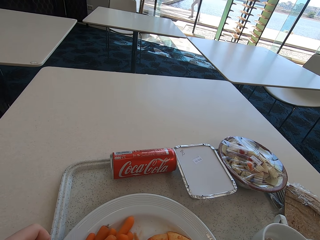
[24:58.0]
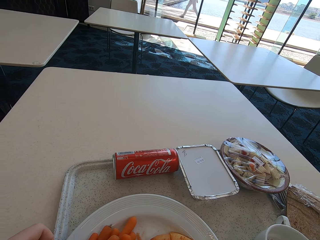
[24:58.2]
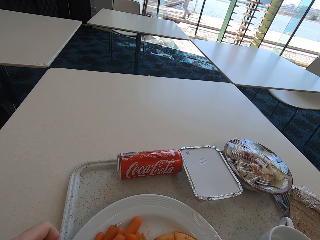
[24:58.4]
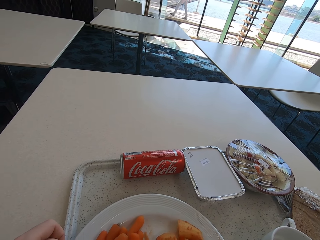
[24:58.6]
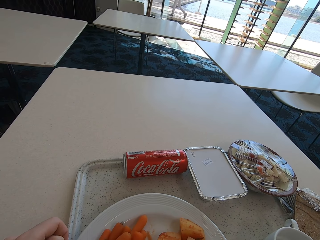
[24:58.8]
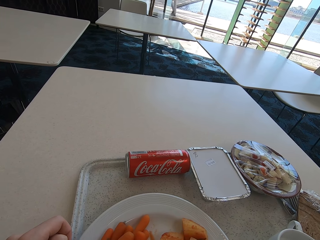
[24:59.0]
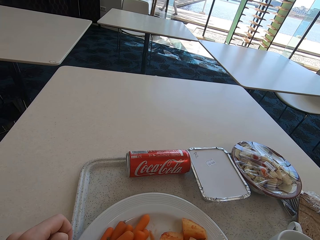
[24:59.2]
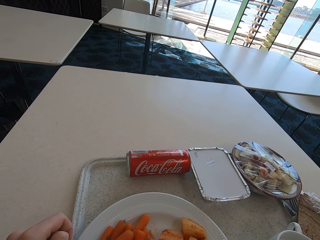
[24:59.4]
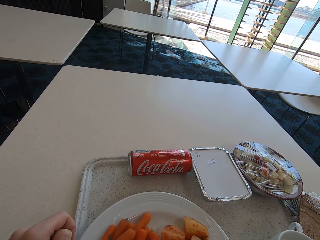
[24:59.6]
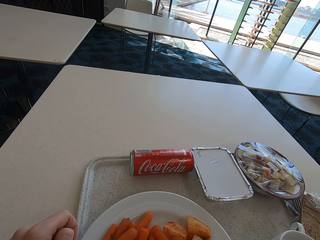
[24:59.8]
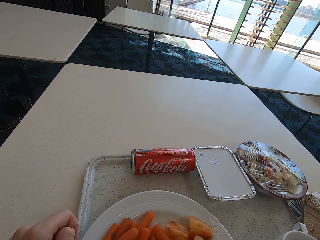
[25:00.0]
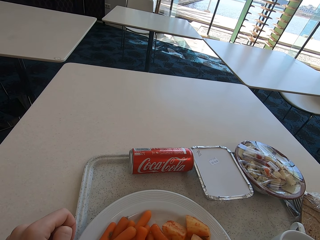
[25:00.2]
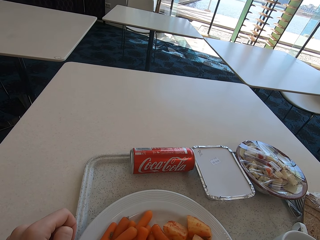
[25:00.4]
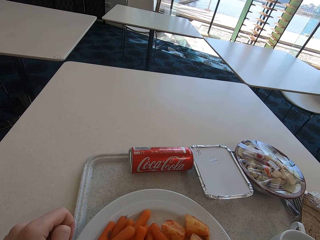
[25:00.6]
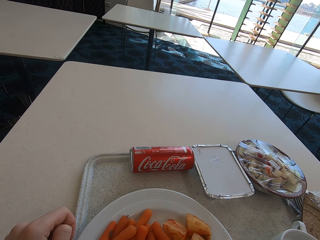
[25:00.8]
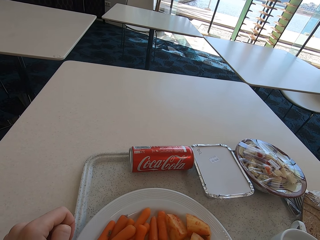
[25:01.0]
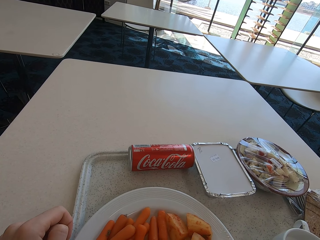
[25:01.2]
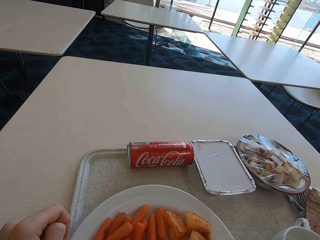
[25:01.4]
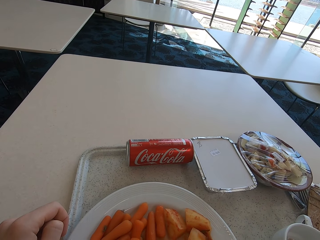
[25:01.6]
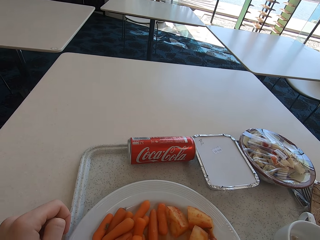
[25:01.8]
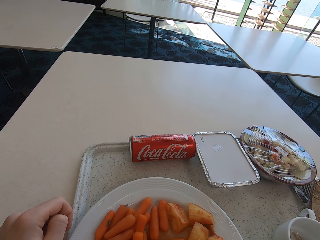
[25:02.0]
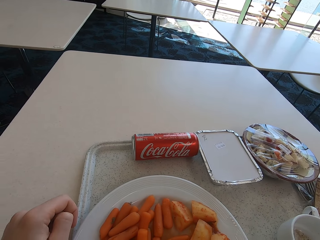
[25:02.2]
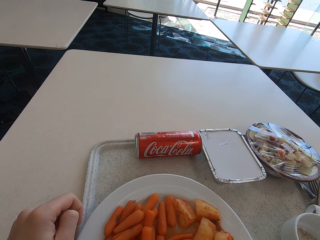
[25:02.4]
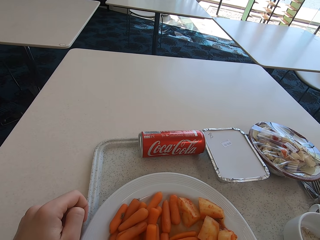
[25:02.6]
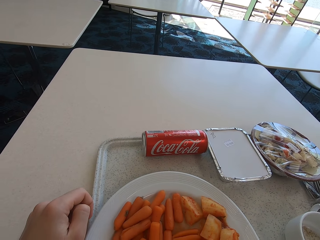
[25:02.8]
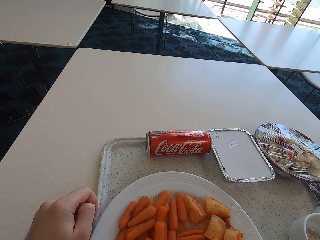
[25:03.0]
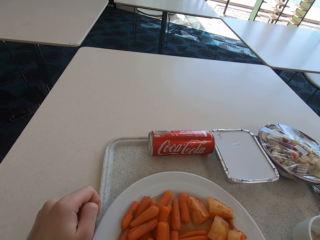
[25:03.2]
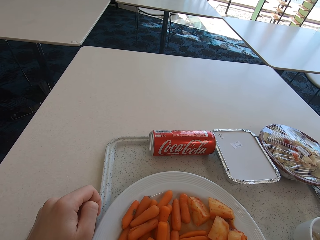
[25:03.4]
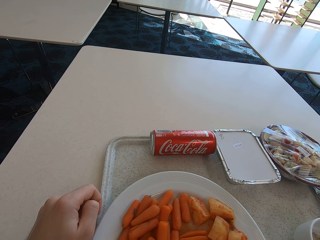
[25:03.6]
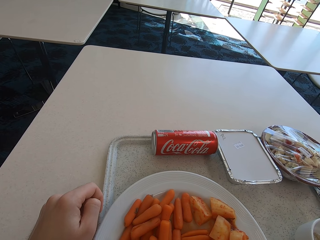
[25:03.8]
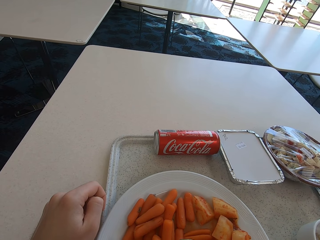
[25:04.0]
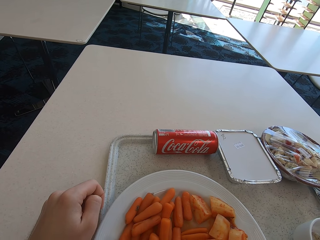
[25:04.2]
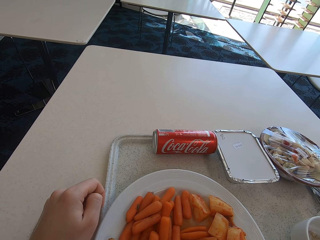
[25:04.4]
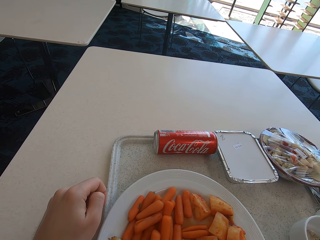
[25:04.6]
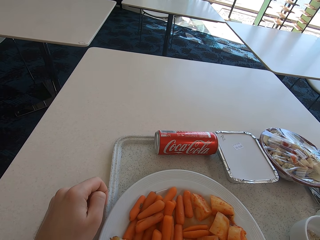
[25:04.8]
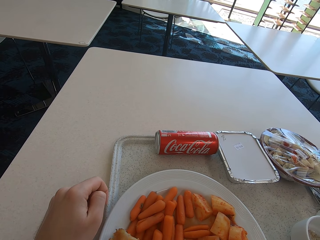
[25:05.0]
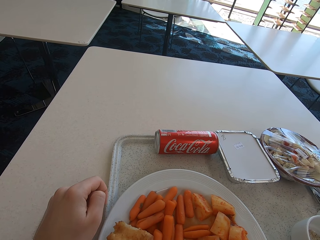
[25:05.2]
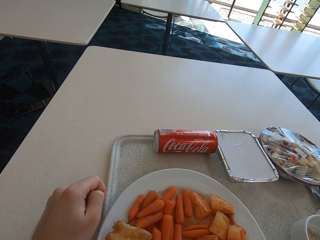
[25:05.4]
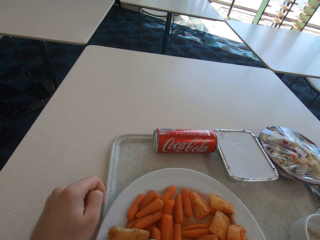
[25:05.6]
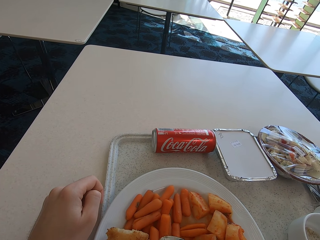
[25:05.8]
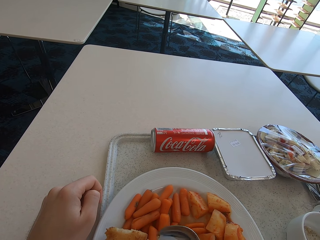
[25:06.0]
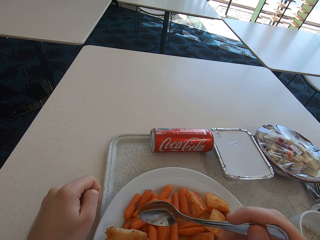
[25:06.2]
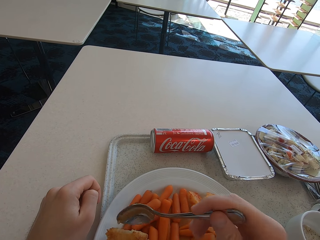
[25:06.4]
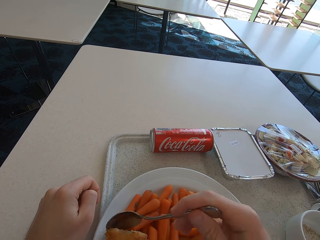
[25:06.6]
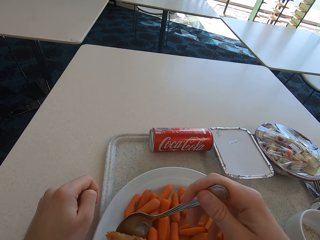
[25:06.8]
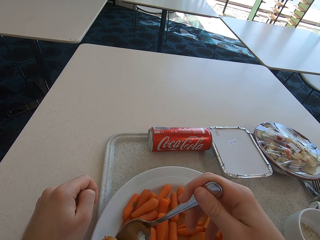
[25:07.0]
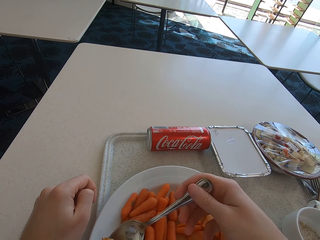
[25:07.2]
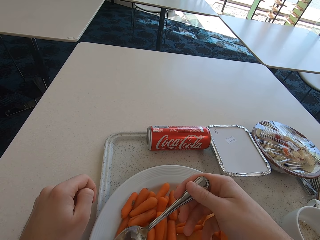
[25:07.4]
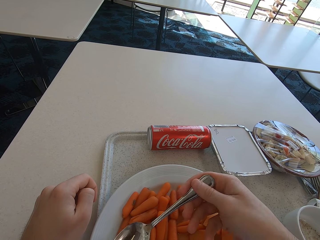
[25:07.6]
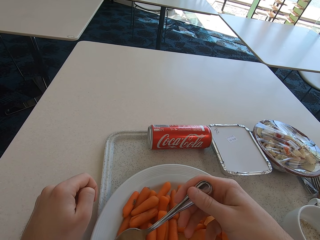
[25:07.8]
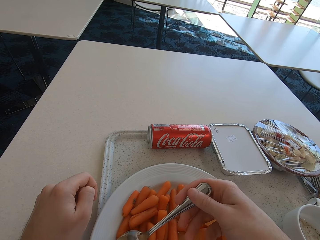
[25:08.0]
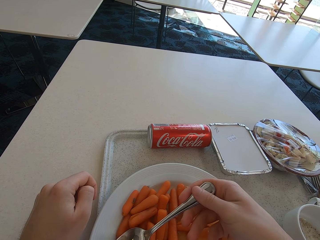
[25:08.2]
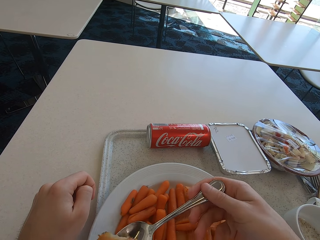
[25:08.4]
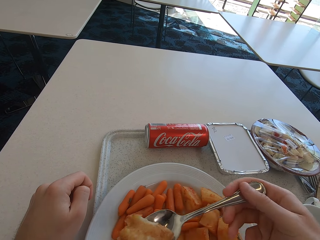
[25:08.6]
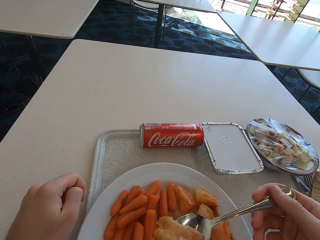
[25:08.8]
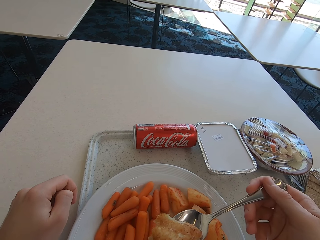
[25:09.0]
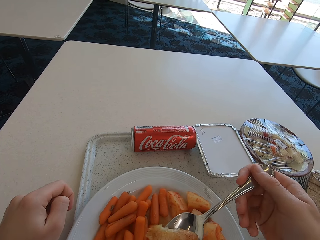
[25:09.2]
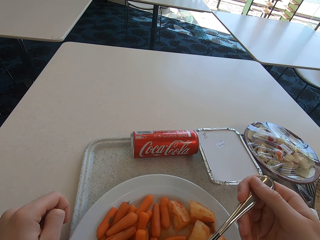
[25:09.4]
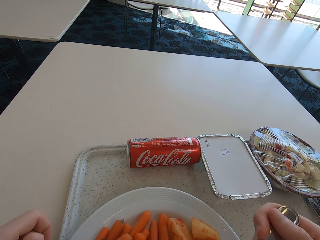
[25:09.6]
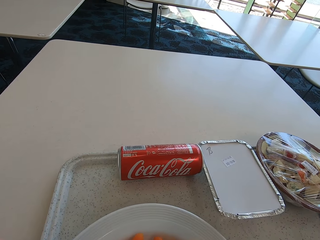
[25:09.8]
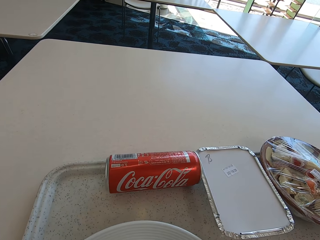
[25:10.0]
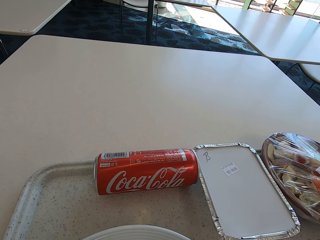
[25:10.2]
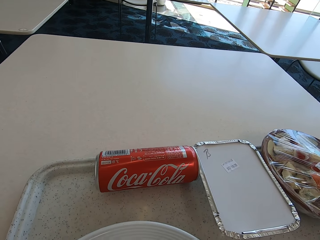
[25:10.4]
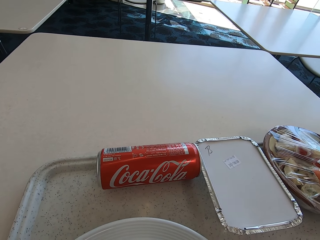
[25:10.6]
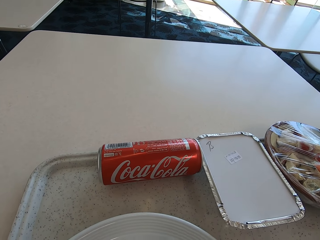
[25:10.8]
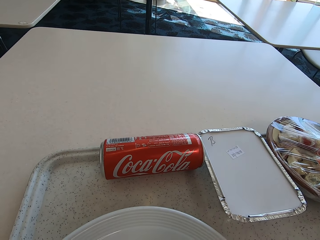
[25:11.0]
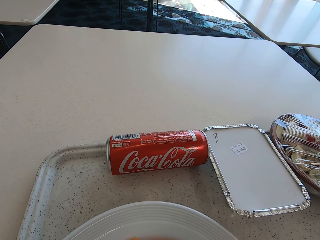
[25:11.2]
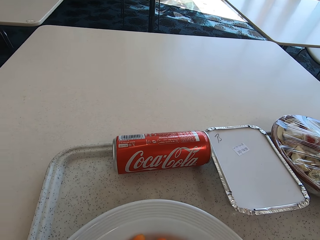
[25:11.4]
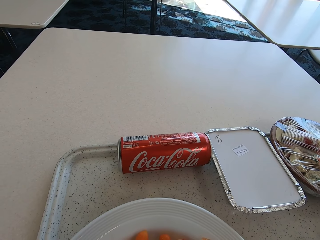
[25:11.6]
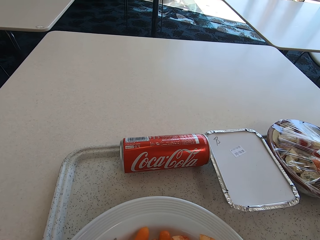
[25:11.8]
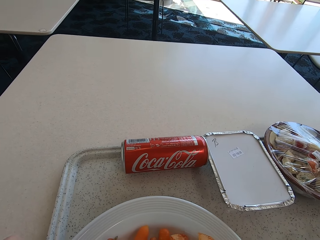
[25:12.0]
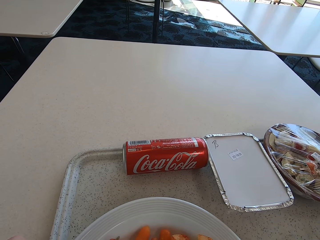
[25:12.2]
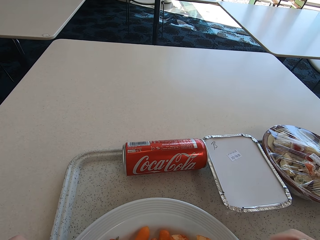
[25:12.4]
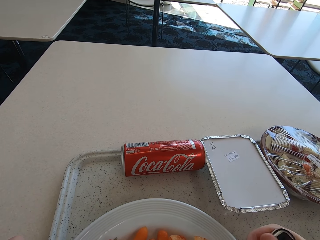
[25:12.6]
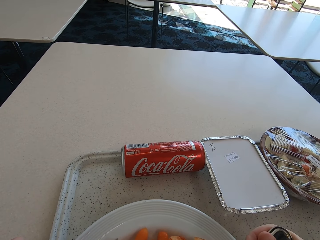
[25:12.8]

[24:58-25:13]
The camera wearer looks at the food on the plate. They pick the food from the plate with a spoon. They put the food in the mouth. They look at the drink.

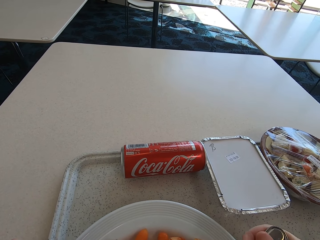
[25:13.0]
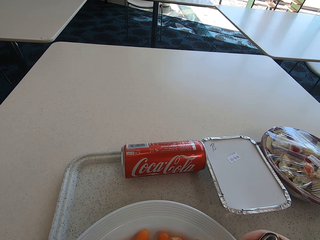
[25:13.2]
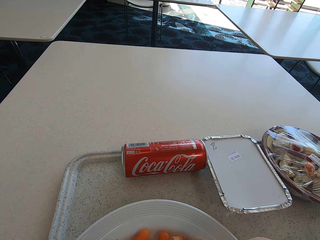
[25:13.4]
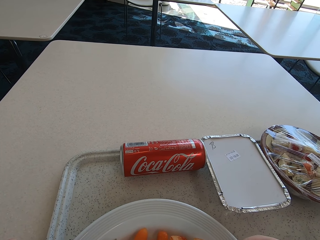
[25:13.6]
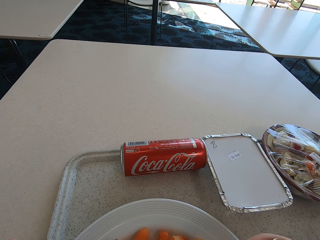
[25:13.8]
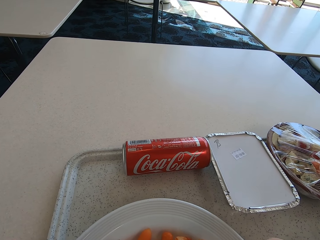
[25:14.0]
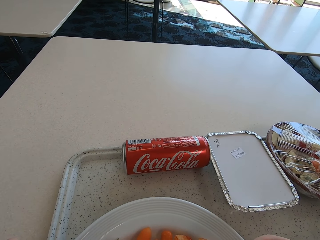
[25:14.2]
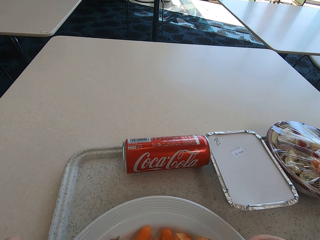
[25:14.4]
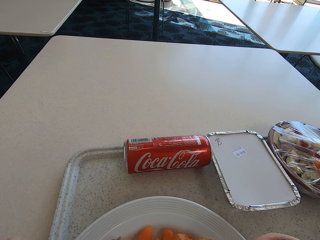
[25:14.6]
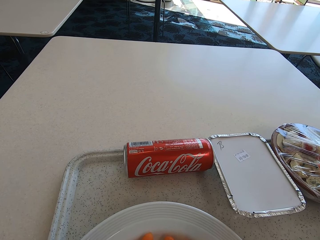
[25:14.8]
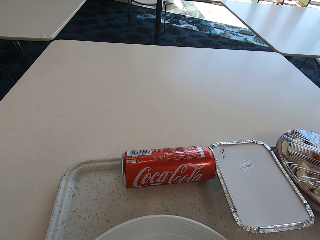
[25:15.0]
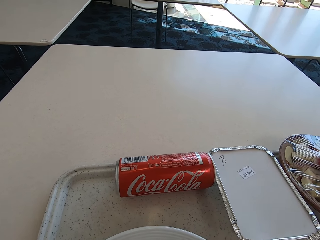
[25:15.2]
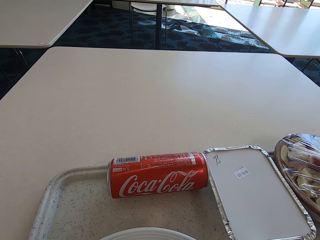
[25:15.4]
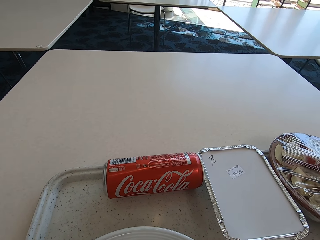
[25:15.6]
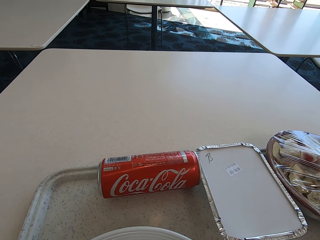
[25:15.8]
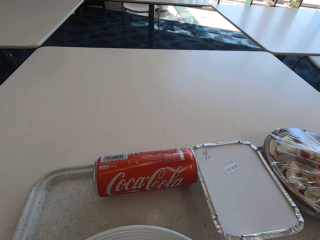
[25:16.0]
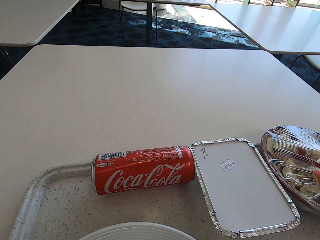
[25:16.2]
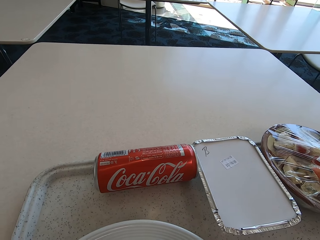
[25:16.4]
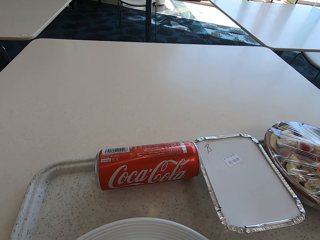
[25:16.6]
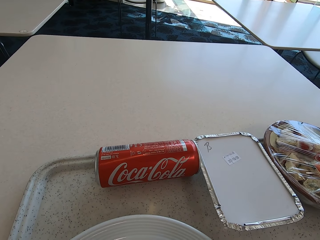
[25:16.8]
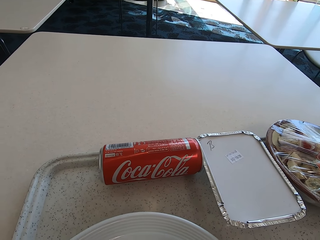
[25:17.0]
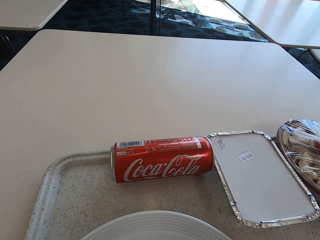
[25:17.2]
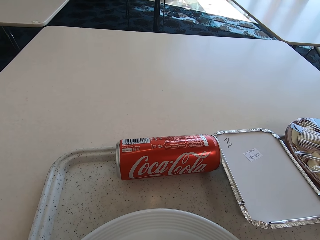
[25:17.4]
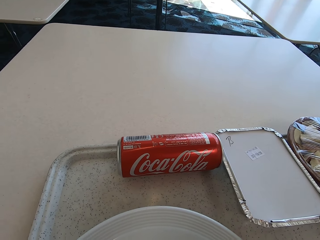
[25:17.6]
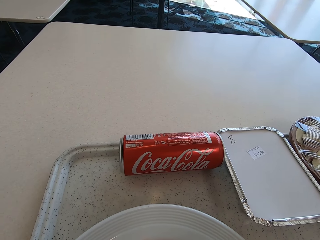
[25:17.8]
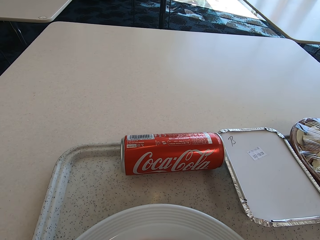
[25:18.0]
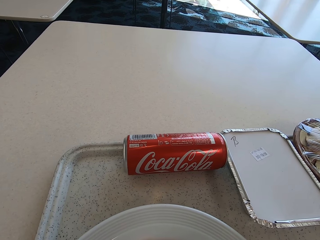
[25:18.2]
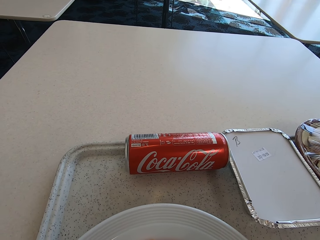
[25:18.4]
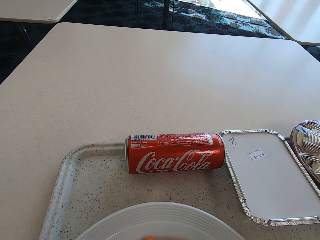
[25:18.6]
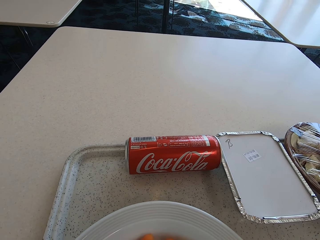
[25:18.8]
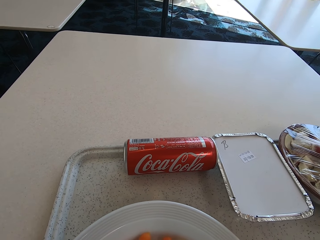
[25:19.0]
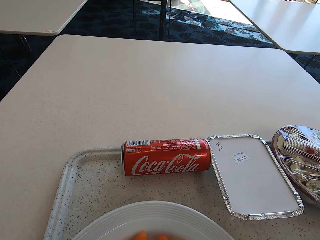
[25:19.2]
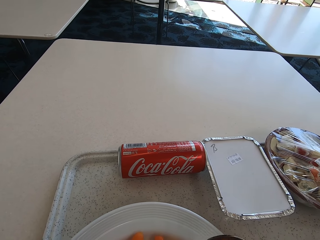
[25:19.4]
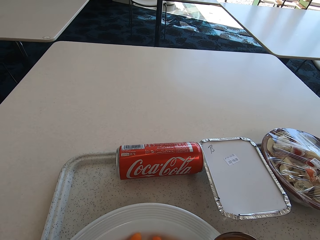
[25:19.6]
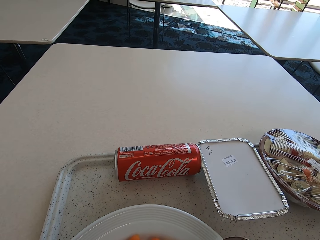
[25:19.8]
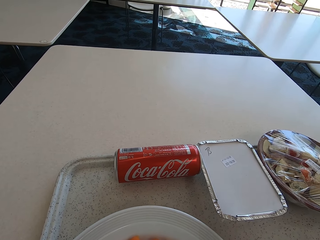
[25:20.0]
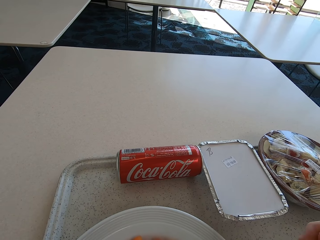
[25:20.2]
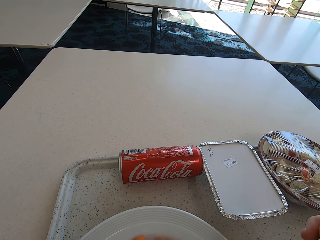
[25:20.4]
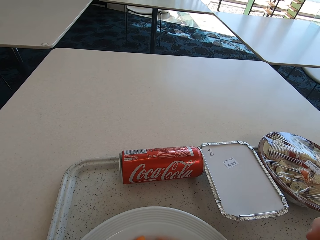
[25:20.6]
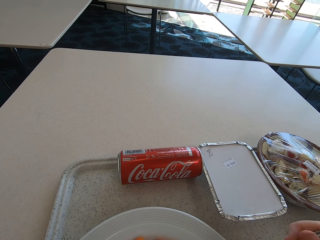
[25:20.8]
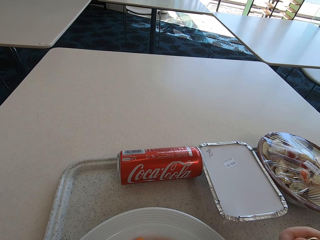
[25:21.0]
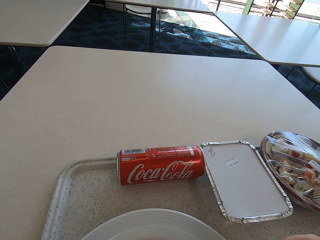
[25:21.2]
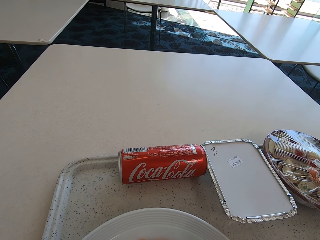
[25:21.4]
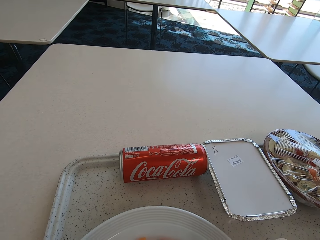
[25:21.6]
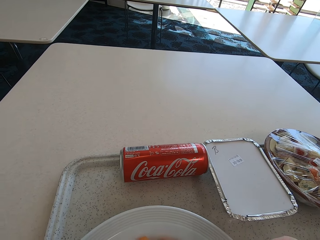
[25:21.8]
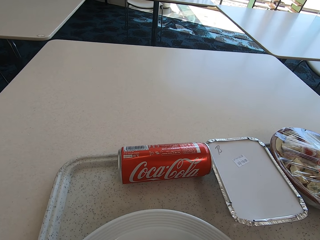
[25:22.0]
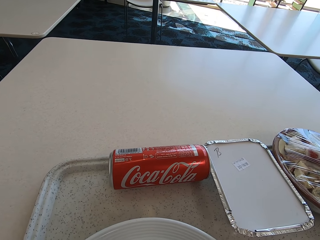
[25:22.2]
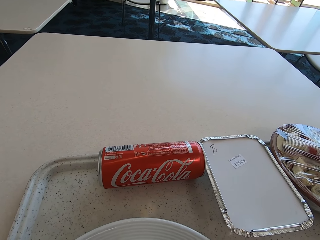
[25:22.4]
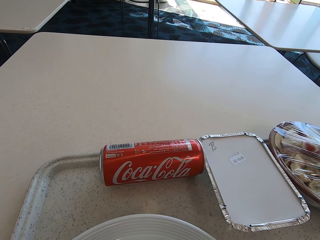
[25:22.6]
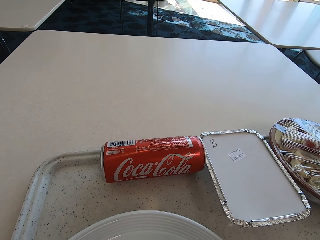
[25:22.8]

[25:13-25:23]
The camera wearer takes the food with the spoon. They put the food in the mouth. They take the food with the spoon.
